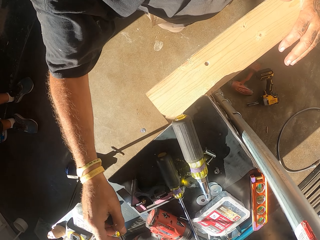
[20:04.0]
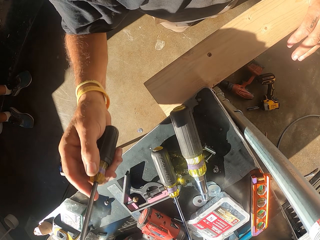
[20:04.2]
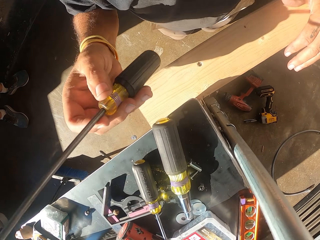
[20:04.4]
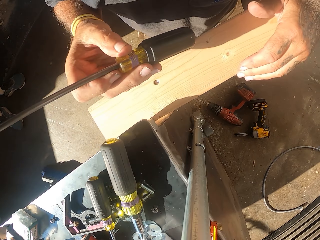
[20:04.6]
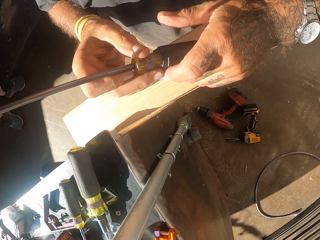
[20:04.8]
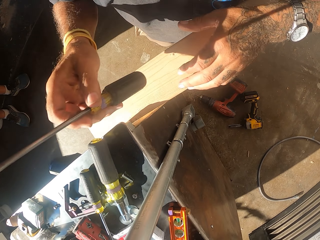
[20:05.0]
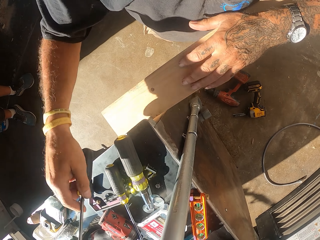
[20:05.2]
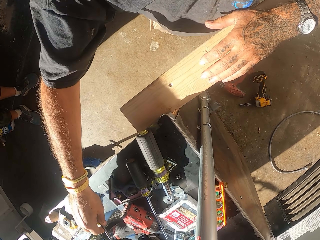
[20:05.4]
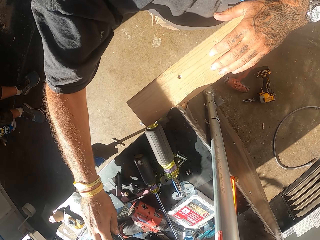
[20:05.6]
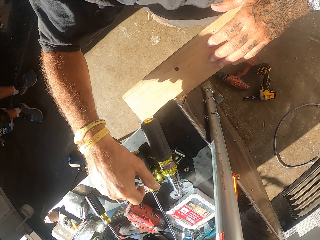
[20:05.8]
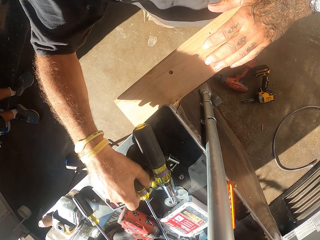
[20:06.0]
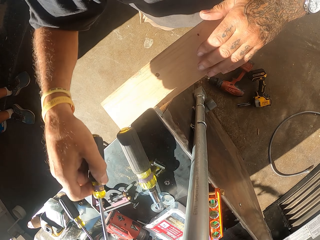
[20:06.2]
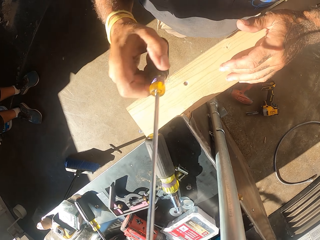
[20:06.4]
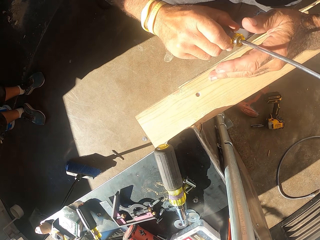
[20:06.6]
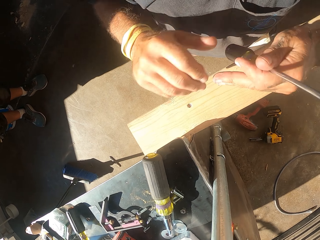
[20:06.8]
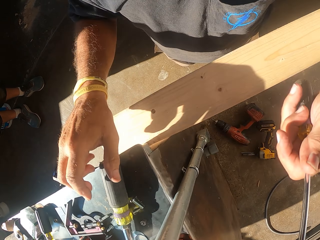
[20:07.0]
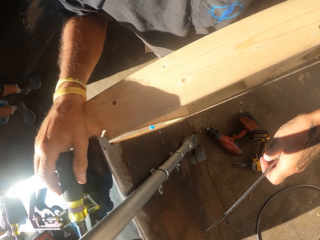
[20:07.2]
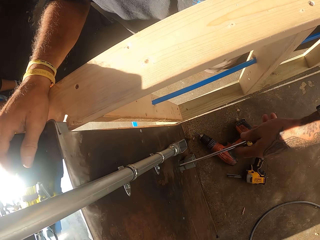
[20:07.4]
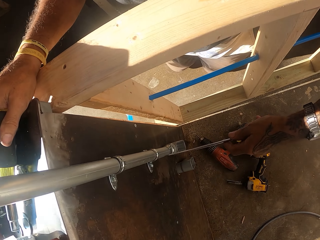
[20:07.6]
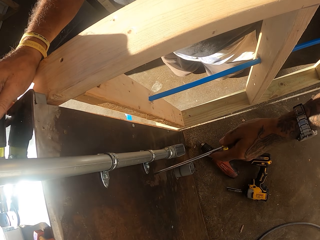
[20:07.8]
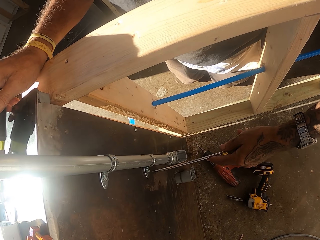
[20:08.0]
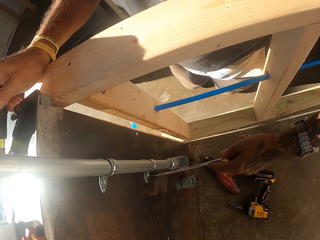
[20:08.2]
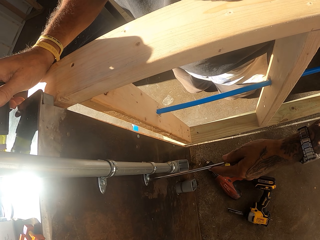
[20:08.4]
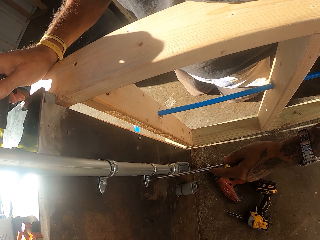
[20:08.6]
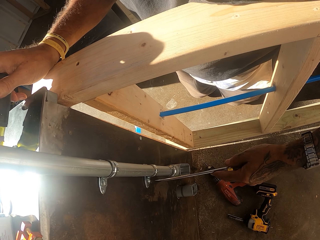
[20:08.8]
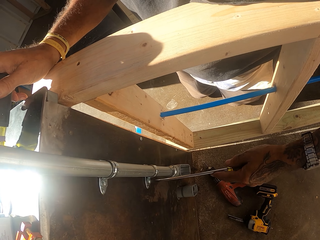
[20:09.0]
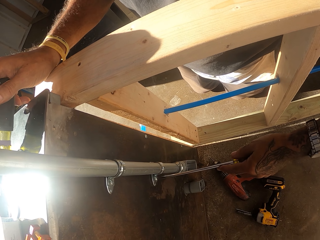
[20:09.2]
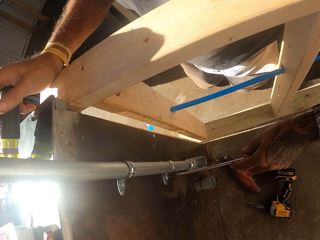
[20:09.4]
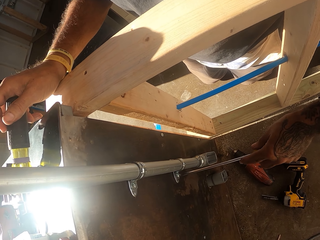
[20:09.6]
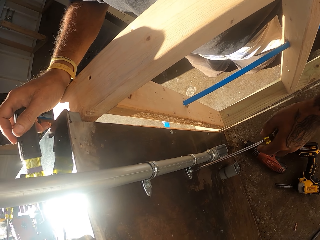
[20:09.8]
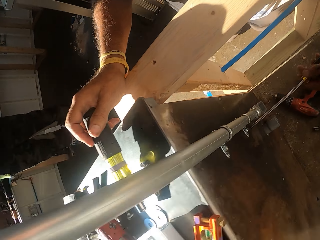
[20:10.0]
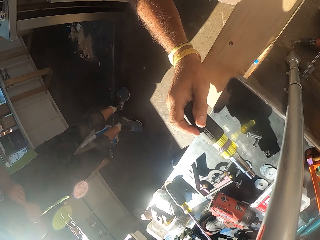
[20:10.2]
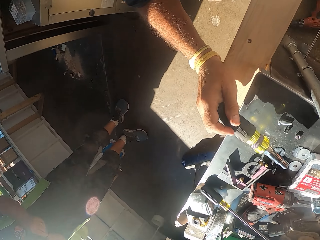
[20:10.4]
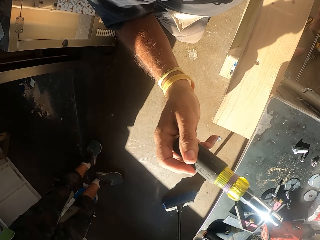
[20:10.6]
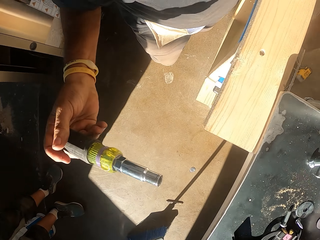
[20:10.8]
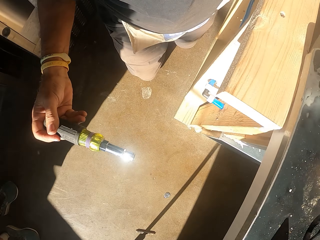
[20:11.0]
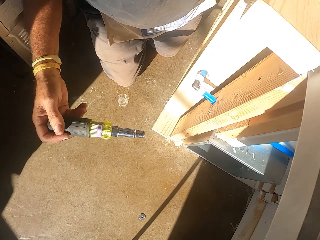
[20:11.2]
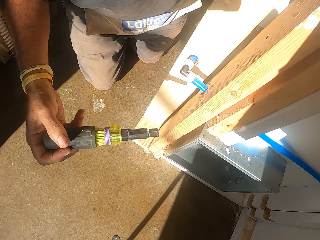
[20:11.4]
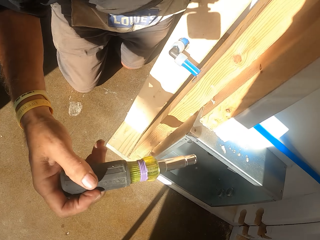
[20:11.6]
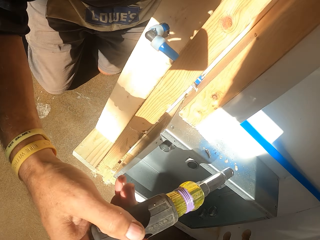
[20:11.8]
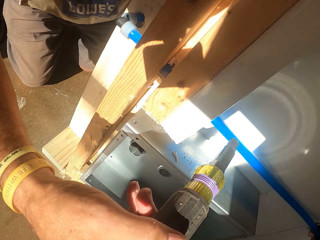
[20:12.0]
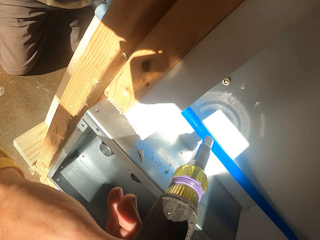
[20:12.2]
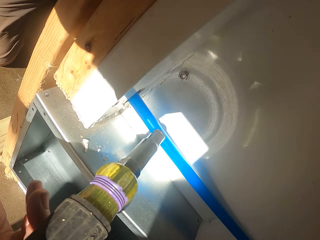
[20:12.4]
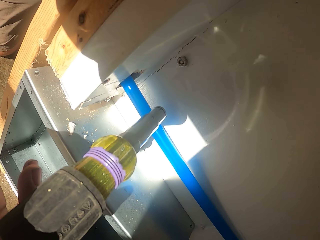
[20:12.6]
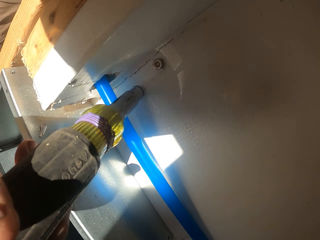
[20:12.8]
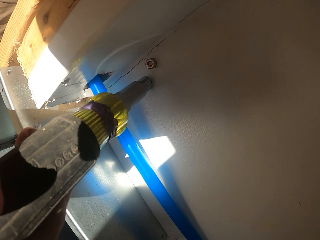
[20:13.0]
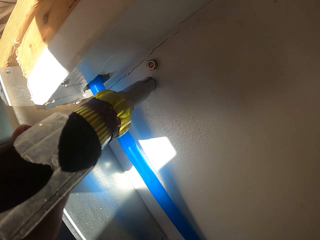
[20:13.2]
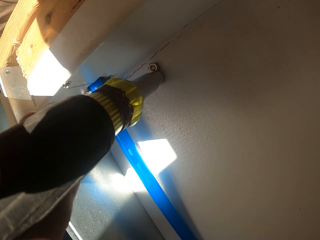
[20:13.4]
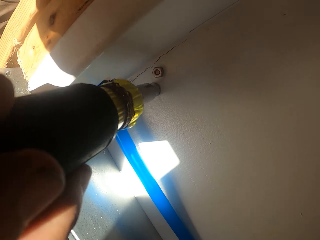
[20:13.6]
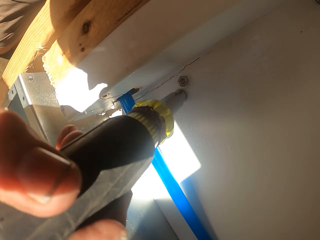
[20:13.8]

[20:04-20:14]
The camera wearer puts the screwdriver on the counter. They hold the screwdriver. They pick up the screwdriver on the counter. They hold the screwdriver. They tighten the bolt with the screwdriver.

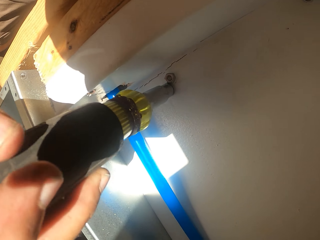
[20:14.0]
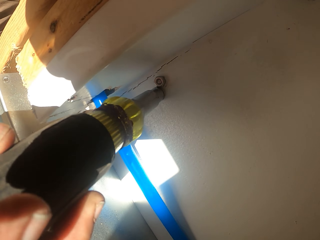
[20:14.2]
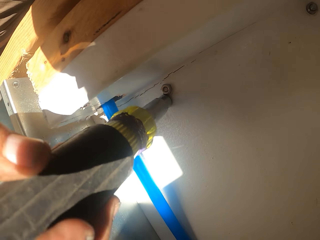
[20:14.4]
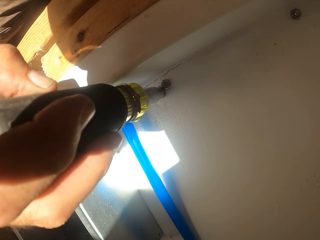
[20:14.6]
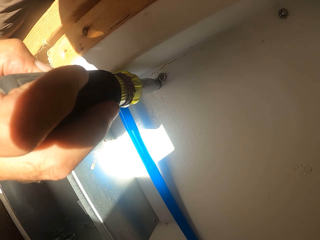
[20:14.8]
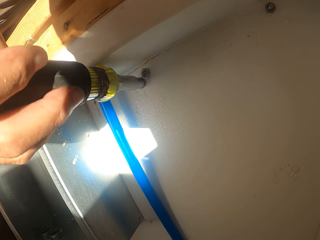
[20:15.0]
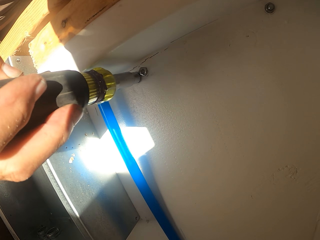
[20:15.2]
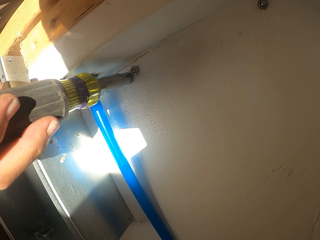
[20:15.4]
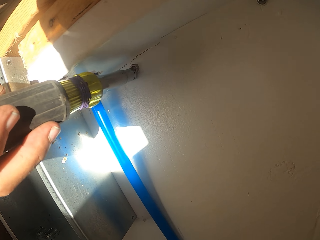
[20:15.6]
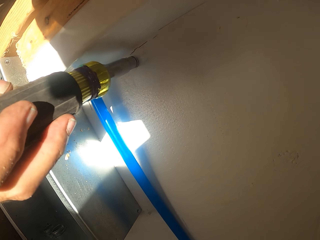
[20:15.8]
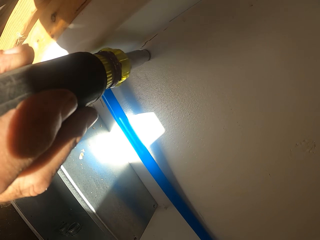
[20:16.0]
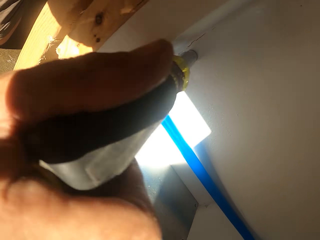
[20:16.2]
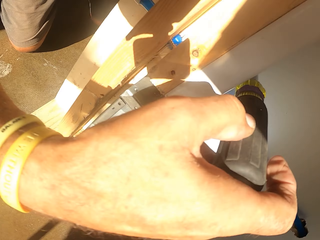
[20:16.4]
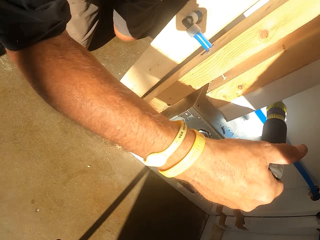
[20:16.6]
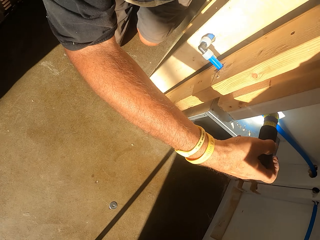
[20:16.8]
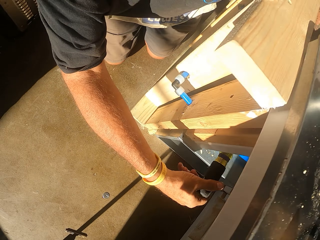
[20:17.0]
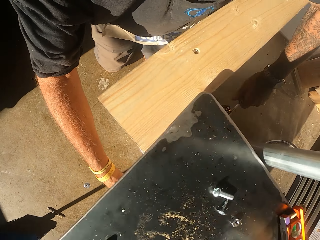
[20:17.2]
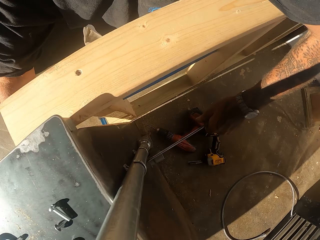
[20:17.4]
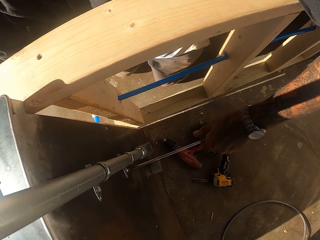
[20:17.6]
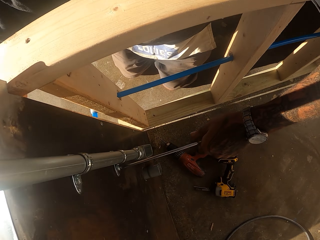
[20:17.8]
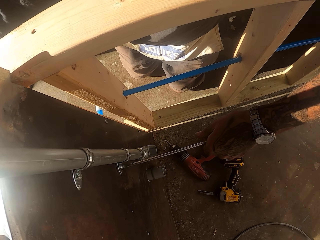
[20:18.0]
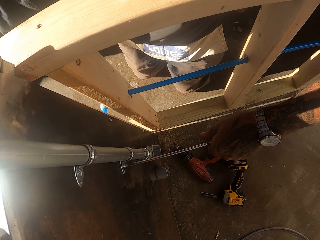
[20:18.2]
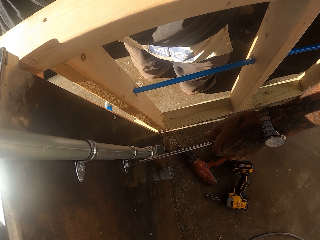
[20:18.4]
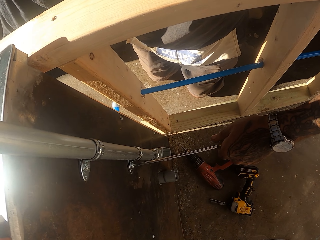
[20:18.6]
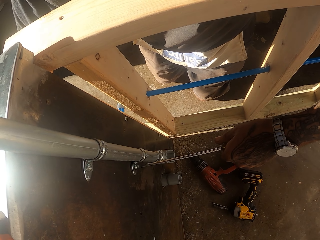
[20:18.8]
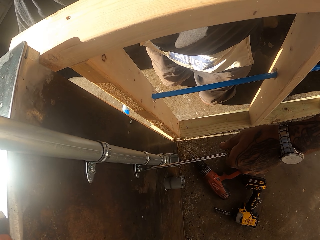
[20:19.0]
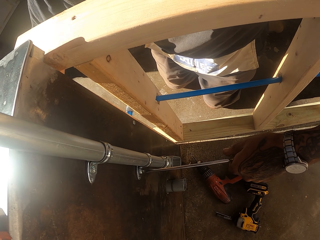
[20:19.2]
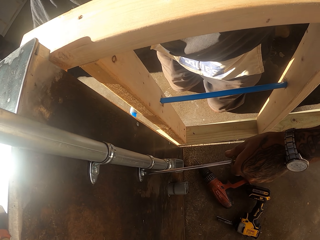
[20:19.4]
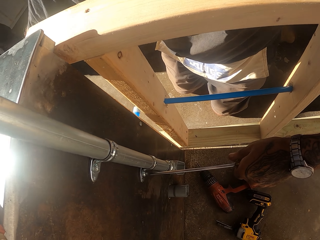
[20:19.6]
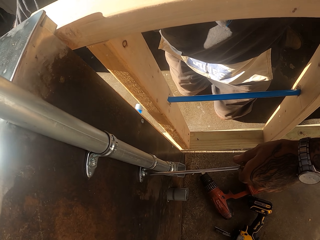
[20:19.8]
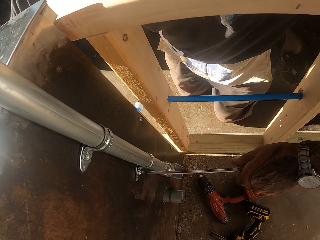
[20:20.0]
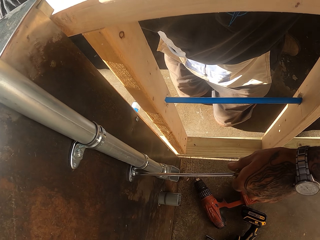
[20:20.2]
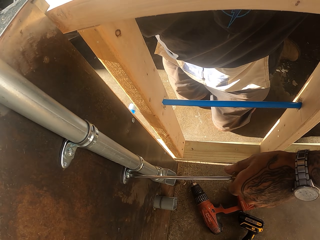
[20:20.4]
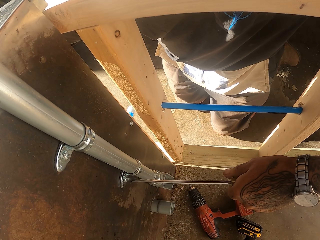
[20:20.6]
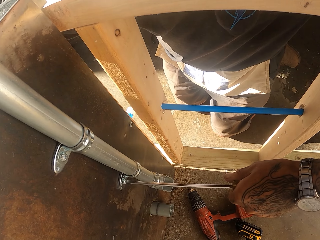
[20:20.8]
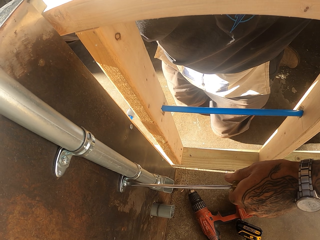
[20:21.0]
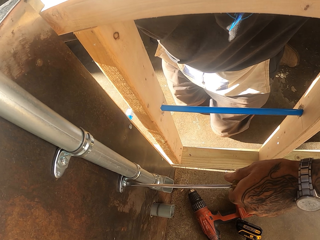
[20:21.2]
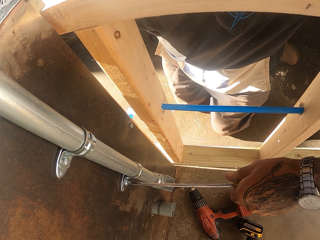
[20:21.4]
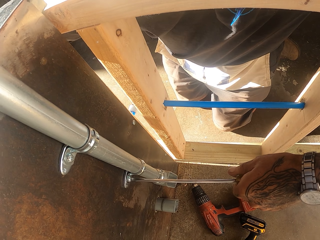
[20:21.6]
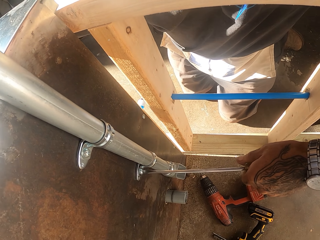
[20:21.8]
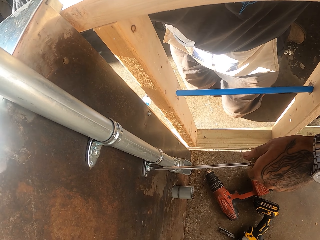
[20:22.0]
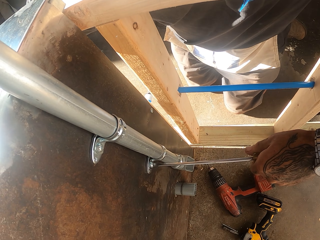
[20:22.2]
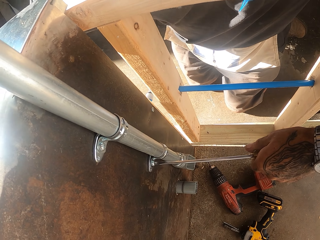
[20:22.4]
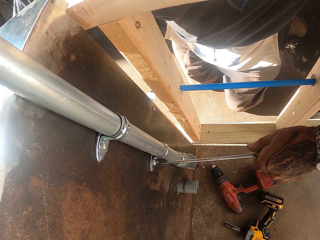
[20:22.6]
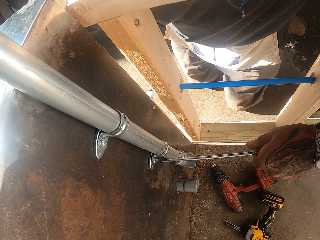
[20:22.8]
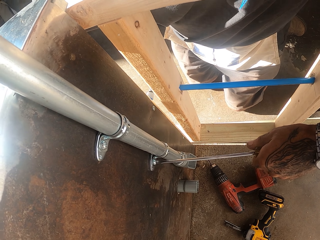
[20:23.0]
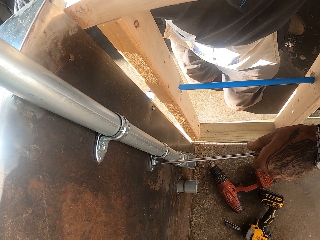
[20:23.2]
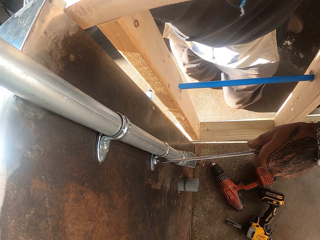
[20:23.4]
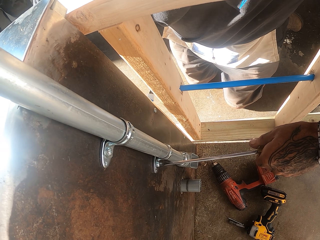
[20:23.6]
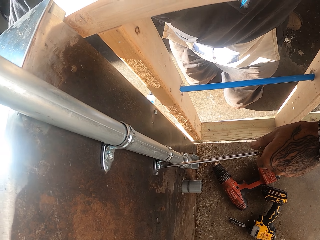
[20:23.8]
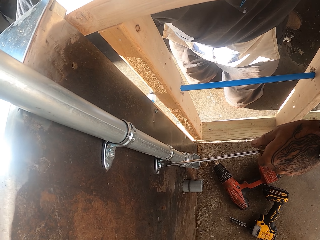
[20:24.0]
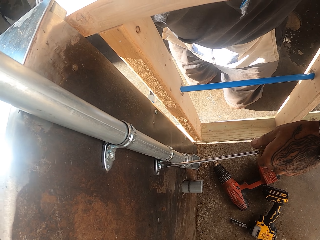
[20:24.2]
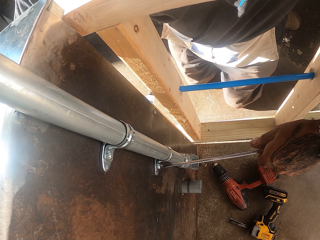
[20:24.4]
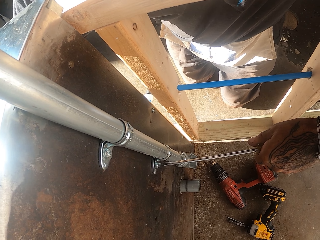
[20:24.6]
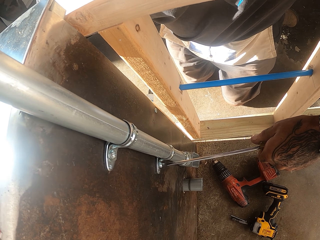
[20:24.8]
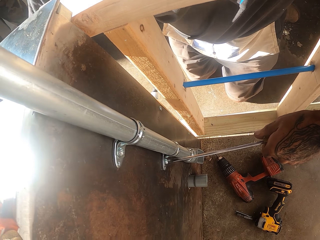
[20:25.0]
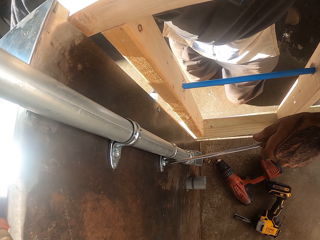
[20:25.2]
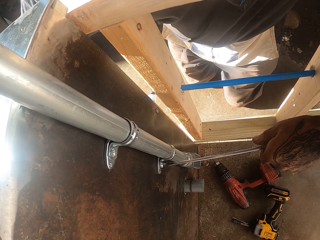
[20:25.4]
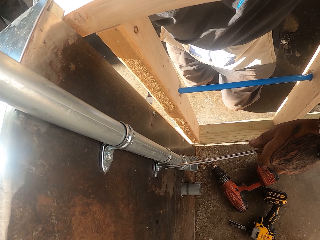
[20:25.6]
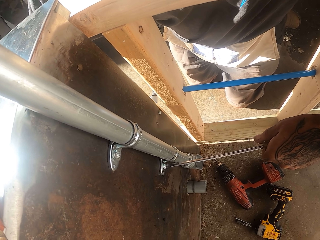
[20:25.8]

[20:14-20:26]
The camera wearer tightens the bolt with the electric screwdriver. They remove the spring.
